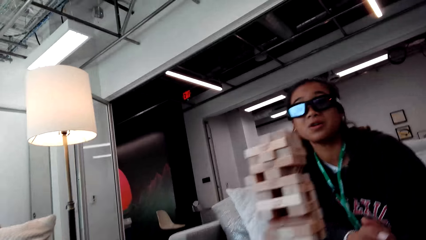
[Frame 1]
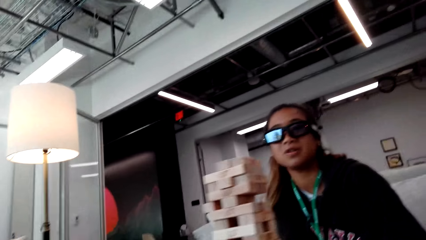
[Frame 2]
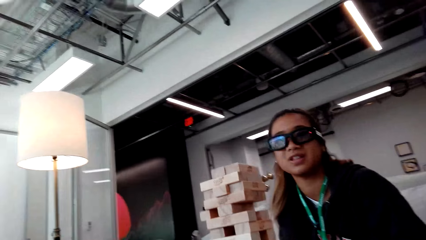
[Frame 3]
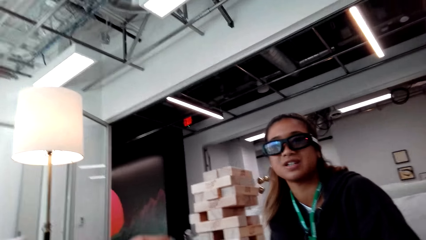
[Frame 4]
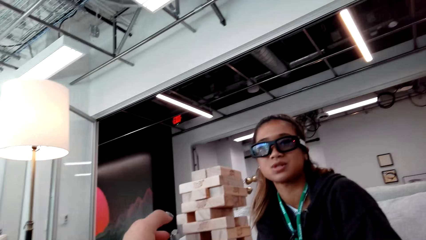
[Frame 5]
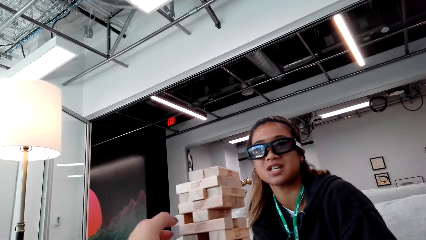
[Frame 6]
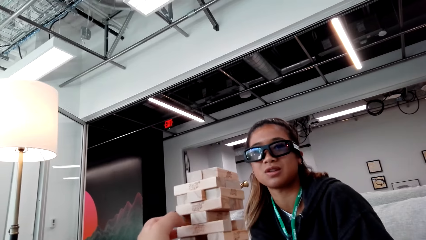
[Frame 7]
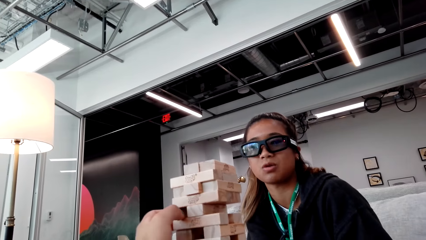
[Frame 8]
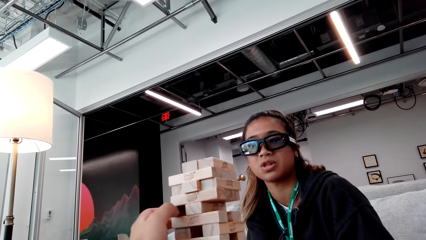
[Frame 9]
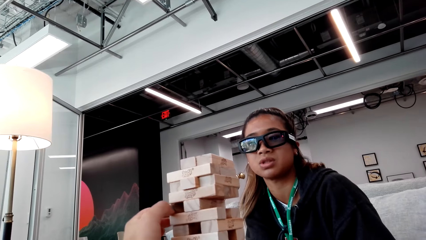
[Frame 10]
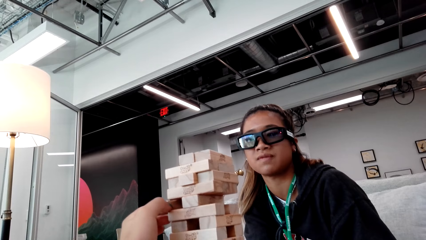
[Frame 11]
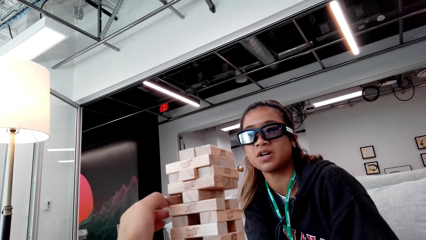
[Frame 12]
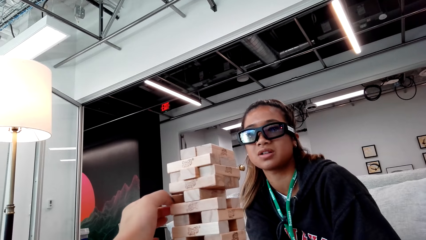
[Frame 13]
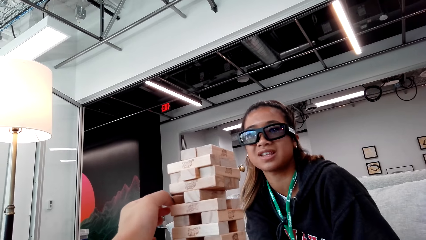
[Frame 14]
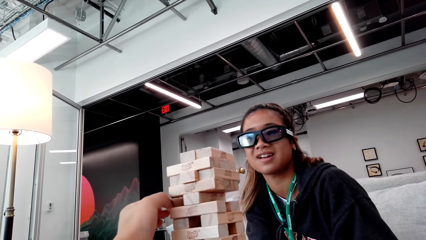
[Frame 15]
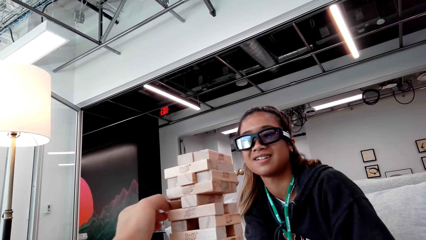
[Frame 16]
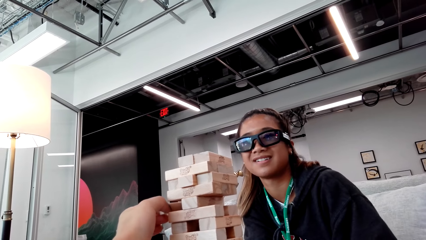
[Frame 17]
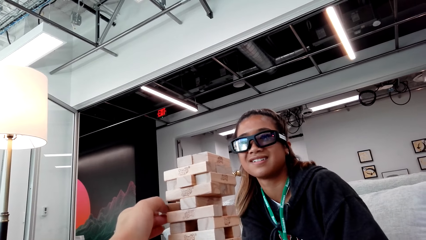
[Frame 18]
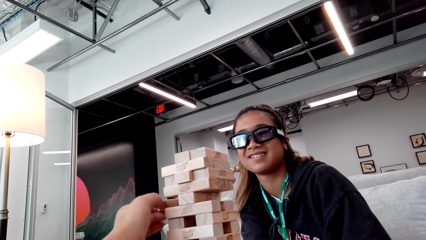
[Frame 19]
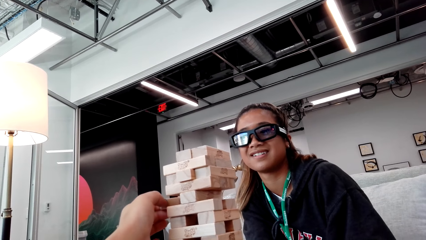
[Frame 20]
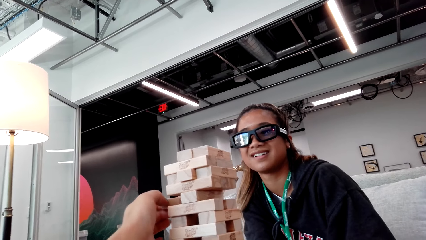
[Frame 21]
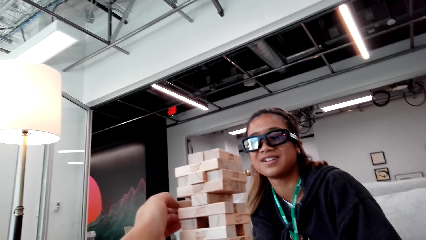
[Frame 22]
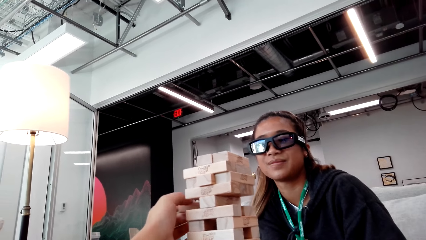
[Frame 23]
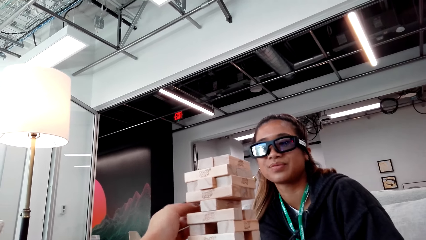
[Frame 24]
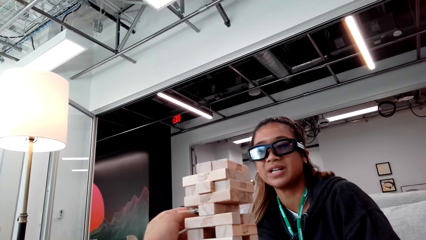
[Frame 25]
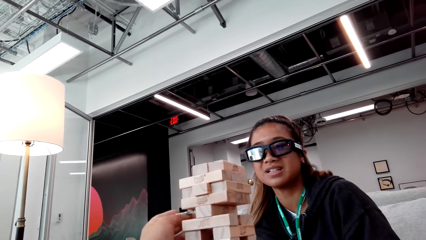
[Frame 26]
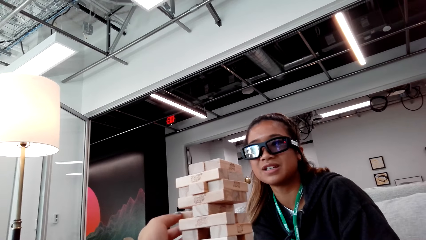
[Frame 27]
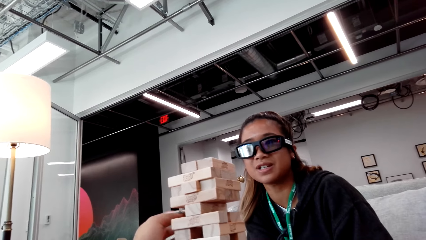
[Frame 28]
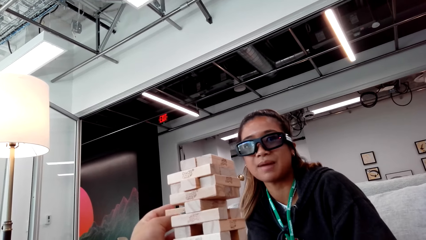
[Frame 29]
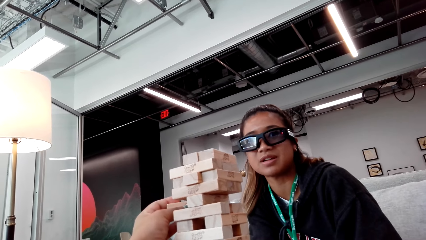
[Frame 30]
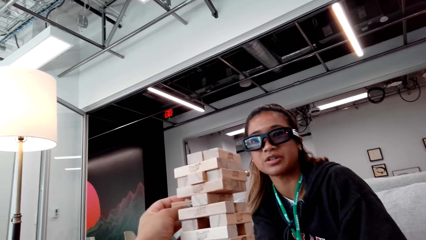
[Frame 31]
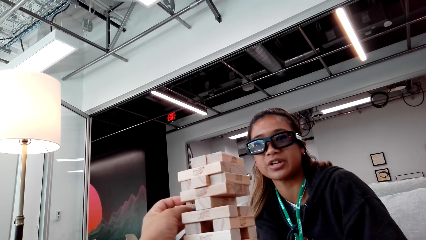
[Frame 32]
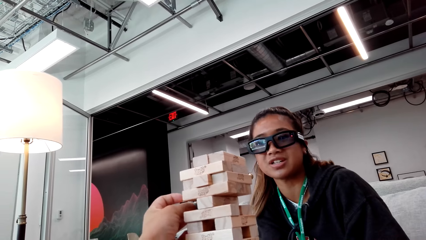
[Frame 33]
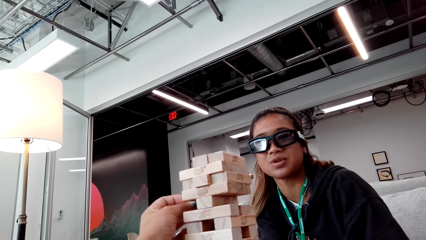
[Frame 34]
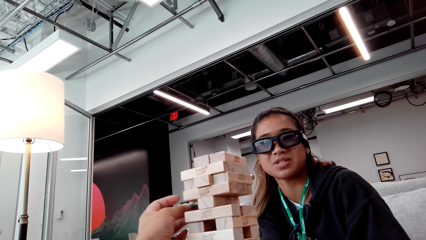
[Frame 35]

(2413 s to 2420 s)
The camera wearer slides a Jenga block on a Jenga tower.

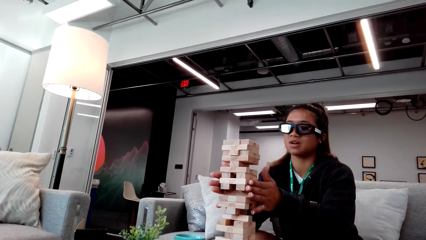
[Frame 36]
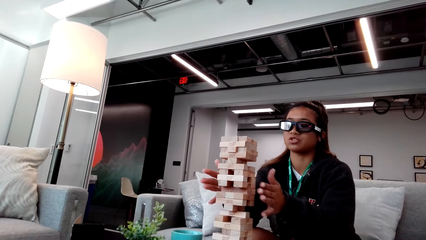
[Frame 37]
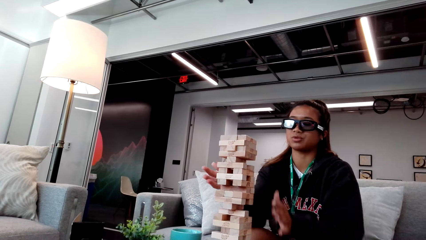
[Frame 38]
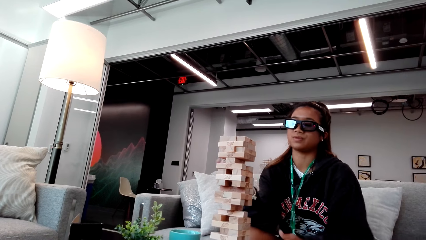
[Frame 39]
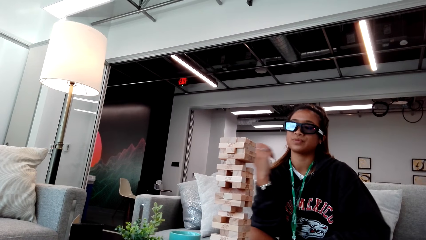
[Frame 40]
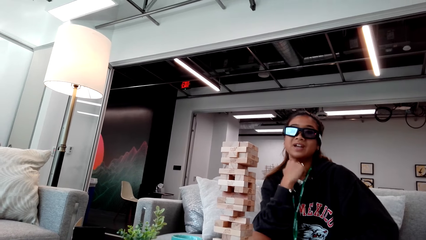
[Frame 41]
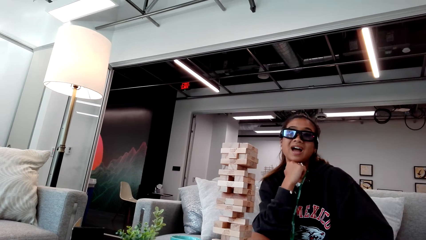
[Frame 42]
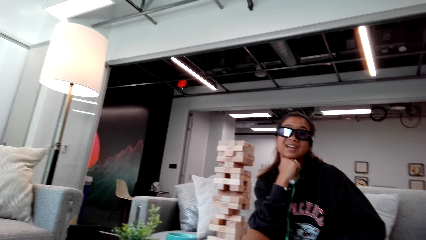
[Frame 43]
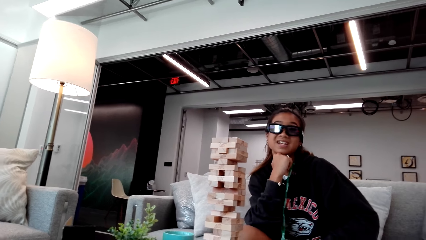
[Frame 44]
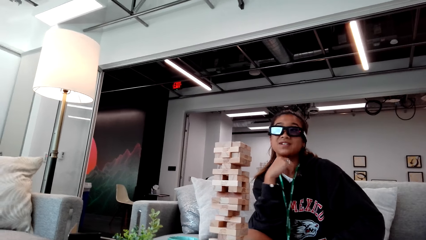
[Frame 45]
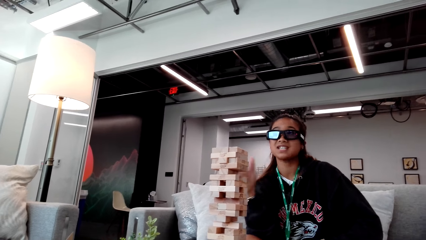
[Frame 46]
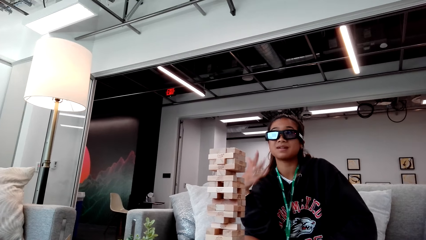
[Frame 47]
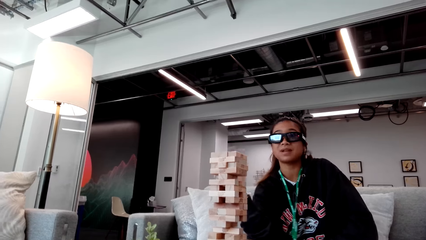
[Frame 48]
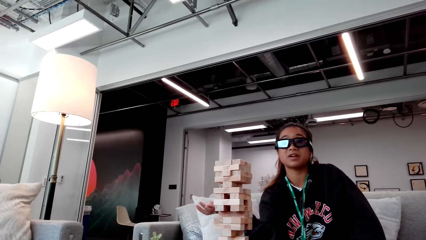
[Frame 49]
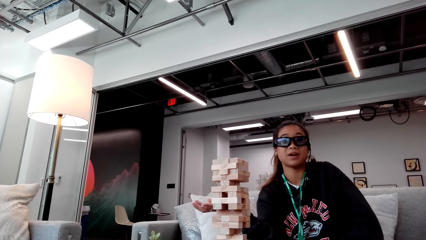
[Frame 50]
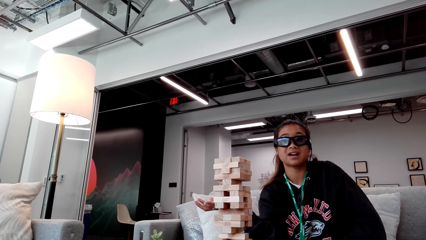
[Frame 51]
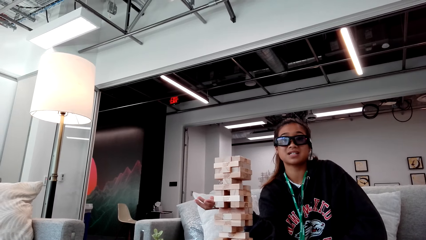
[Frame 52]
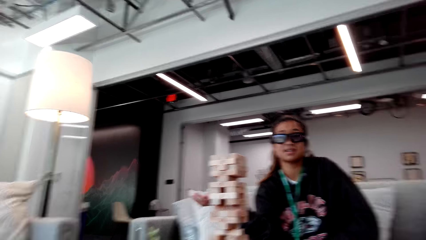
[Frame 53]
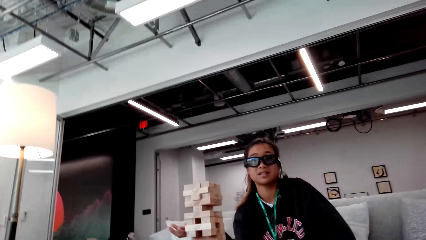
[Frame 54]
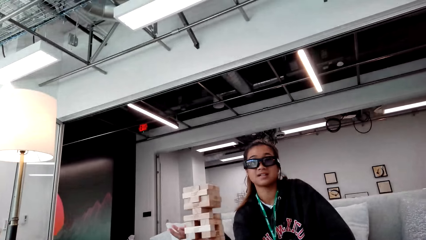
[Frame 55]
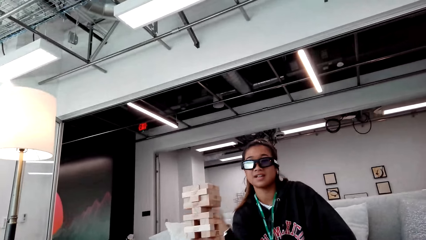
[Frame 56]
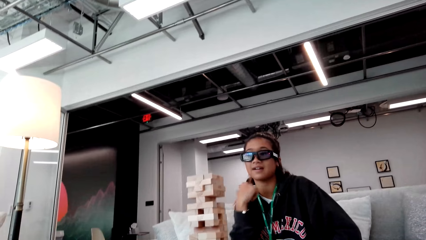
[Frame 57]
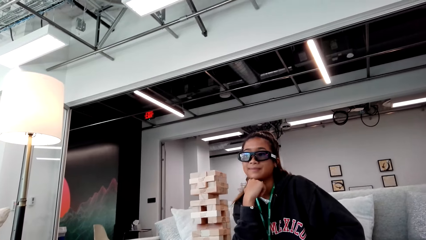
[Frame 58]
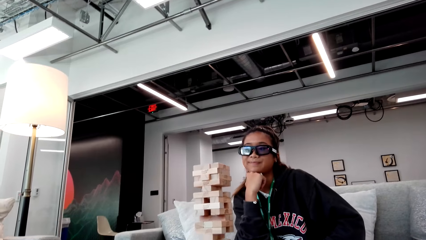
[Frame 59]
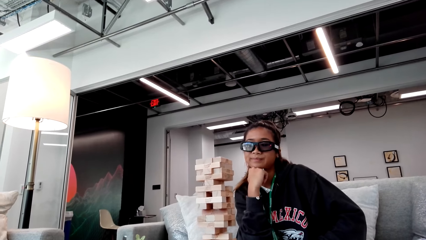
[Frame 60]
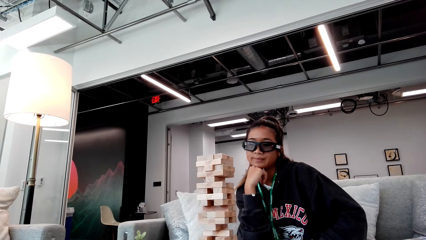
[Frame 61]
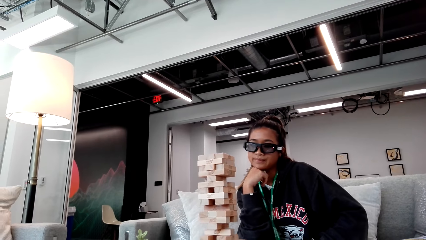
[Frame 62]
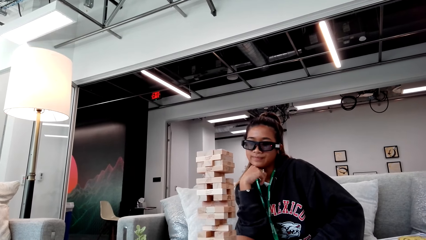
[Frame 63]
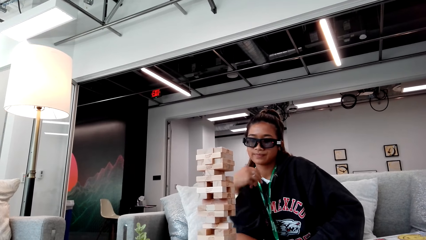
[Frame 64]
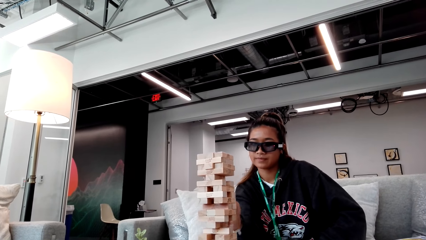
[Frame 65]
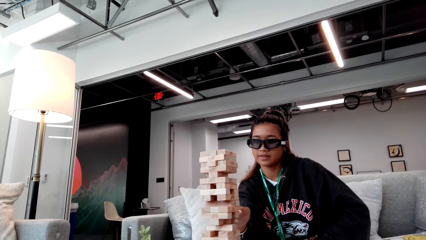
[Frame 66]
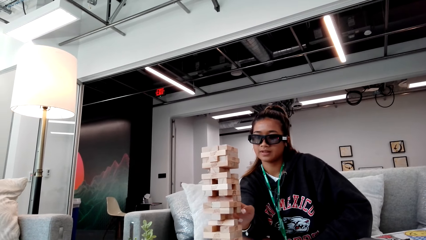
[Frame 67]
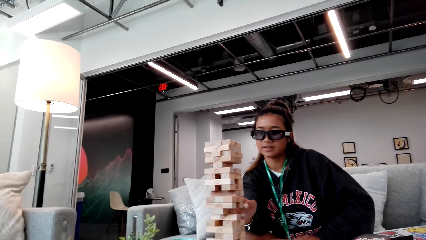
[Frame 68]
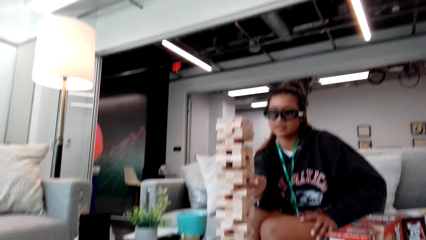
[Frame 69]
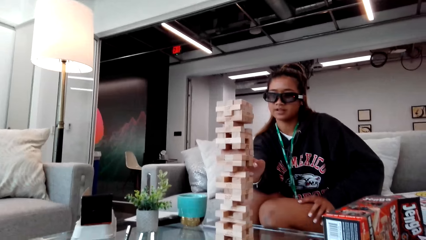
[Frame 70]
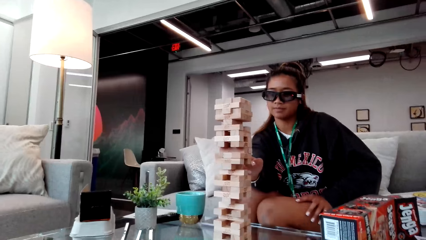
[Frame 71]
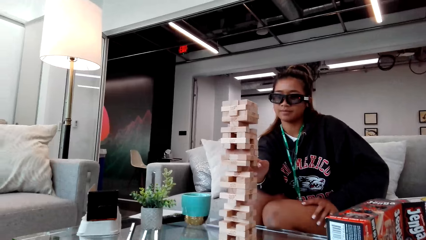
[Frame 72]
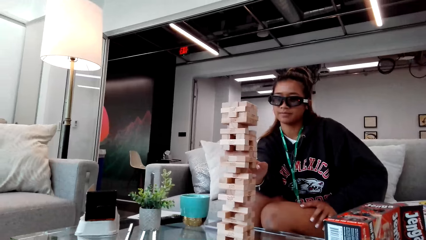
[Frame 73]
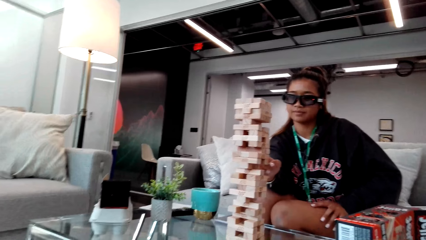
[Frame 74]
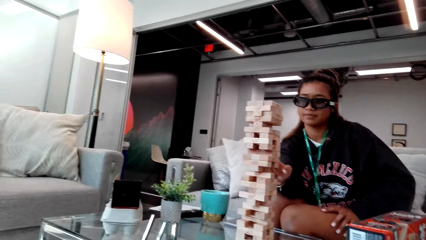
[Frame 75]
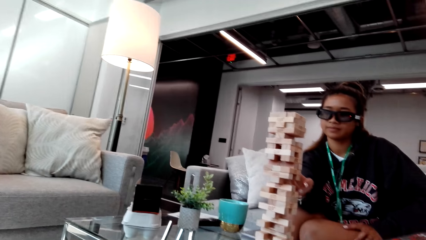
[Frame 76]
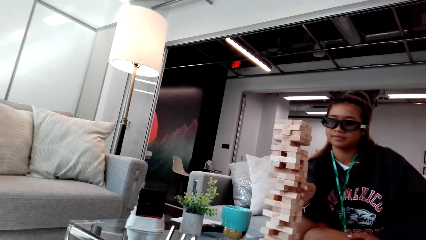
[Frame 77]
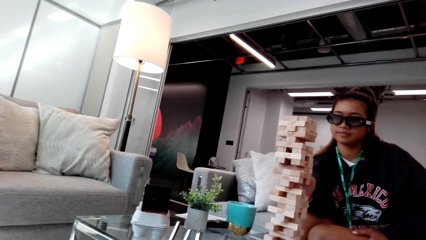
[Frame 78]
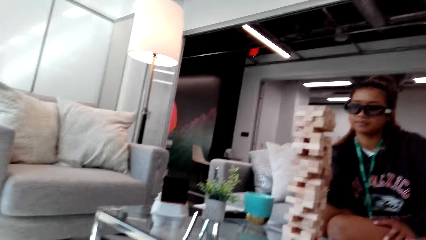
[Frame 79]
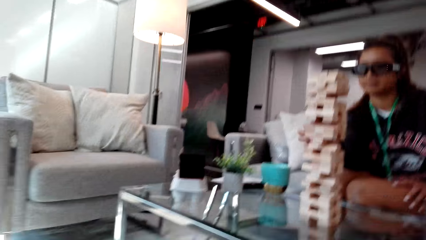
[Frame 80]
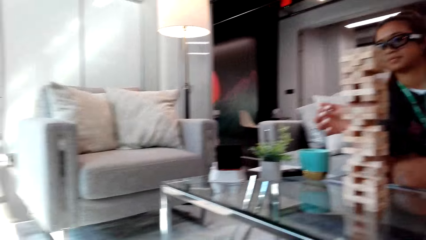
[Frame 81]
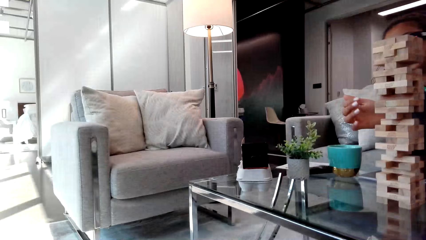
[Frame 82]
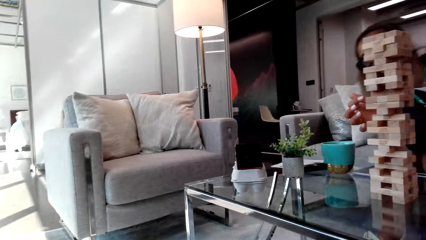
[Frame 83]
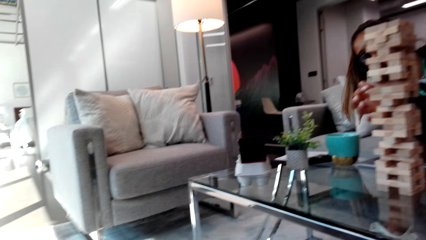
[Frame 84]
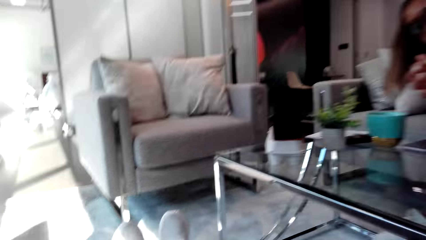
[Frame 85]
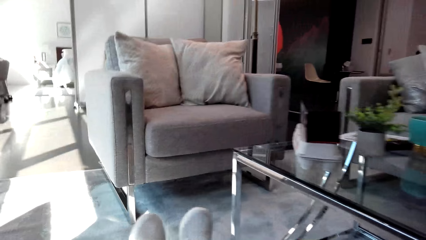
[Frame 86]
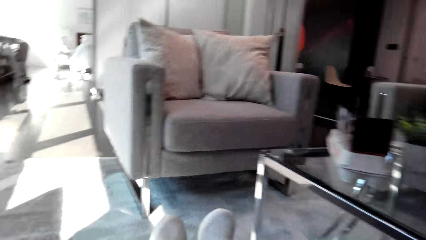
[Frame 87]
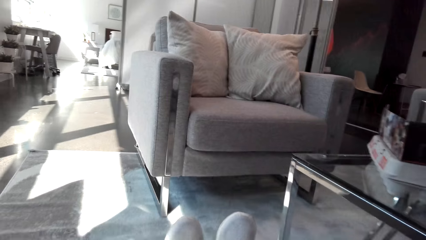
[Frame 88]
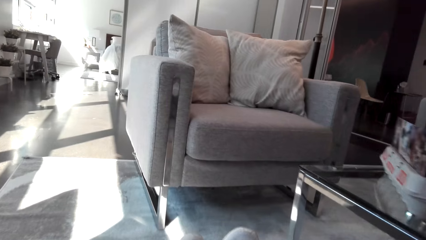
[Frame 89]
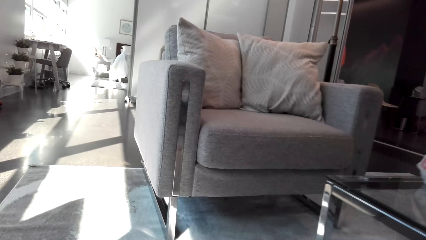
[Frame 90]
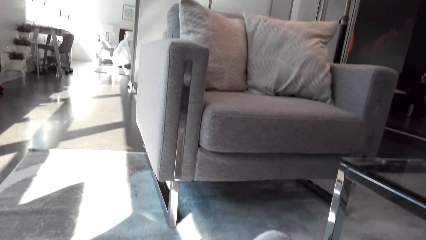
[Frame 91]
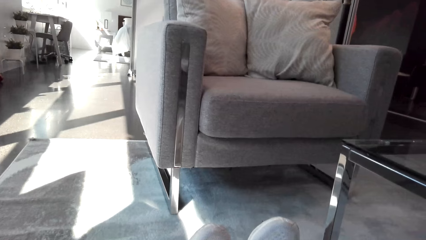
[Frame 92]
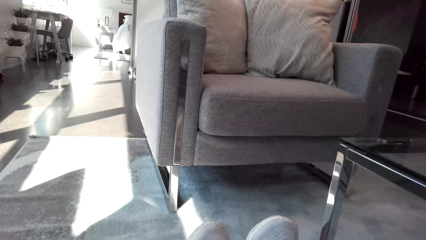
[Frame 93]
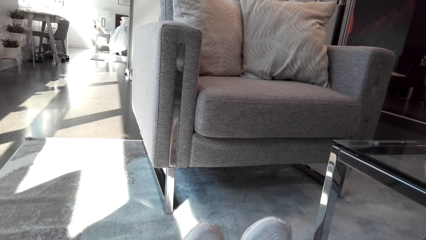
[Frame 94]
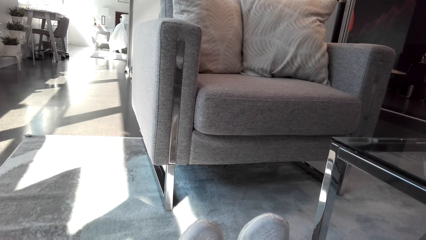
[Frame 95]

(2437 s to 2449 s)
A woman touches her cheeks, spreads her hand and gestures. The woman touches a Jenga block on a Jenga tower. The camera wearer looks around the house.
